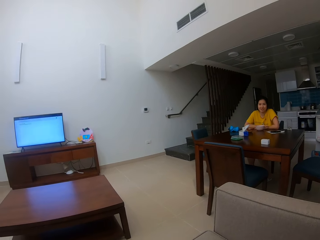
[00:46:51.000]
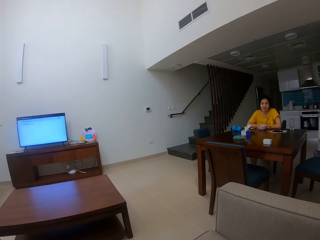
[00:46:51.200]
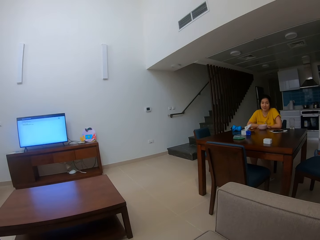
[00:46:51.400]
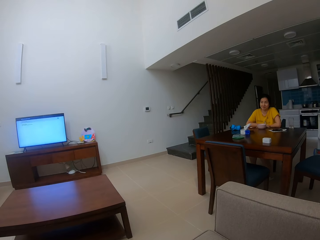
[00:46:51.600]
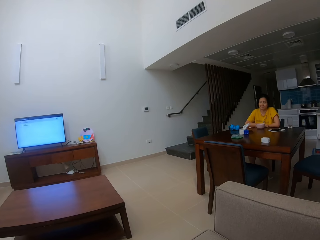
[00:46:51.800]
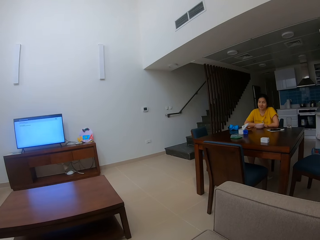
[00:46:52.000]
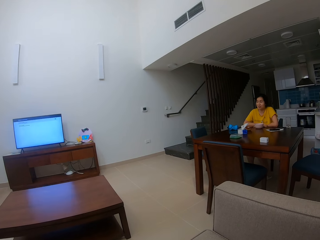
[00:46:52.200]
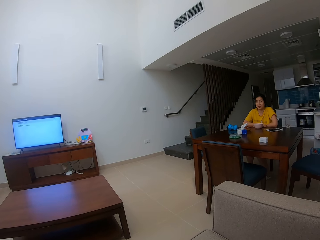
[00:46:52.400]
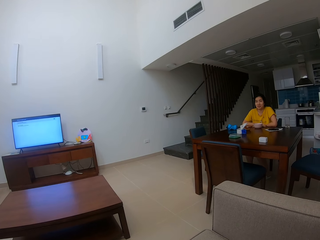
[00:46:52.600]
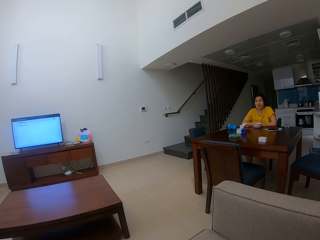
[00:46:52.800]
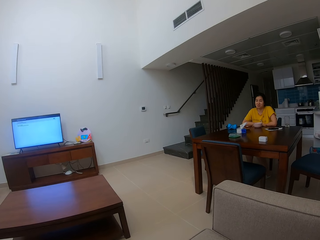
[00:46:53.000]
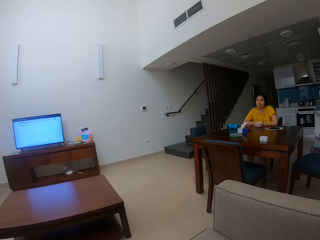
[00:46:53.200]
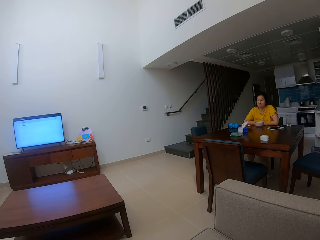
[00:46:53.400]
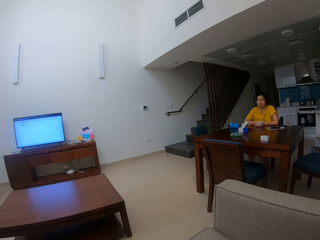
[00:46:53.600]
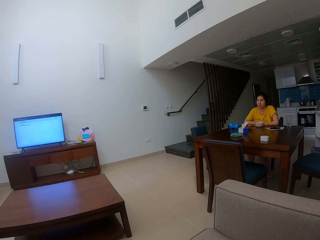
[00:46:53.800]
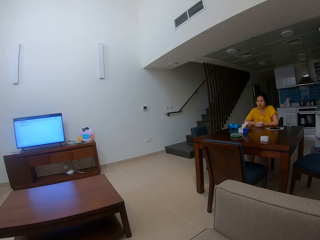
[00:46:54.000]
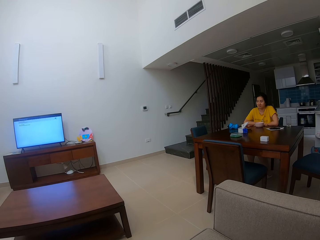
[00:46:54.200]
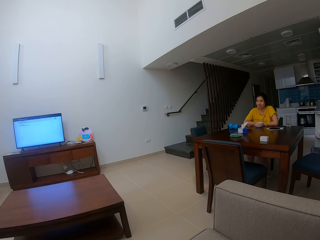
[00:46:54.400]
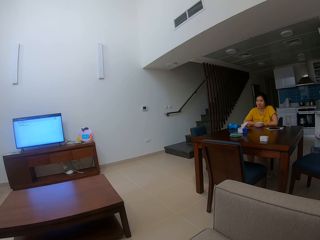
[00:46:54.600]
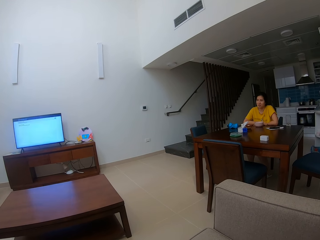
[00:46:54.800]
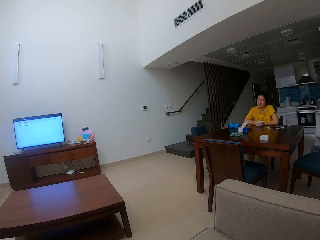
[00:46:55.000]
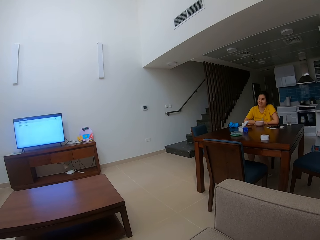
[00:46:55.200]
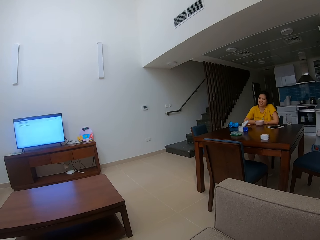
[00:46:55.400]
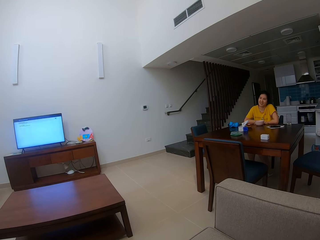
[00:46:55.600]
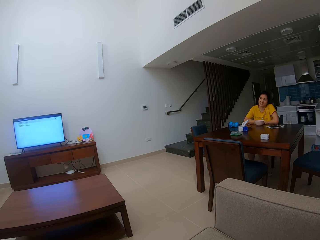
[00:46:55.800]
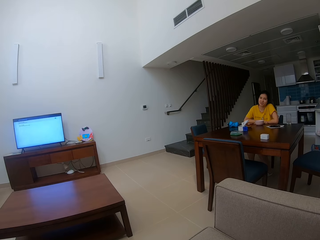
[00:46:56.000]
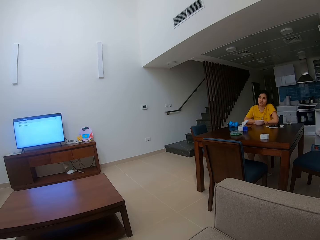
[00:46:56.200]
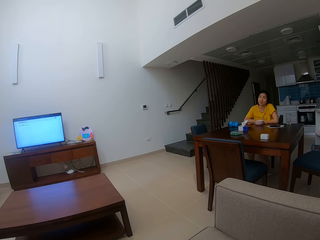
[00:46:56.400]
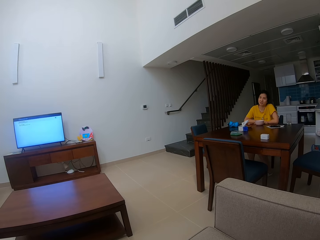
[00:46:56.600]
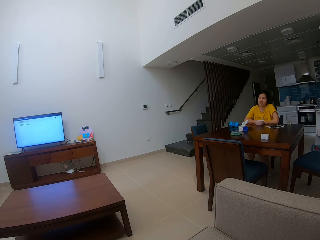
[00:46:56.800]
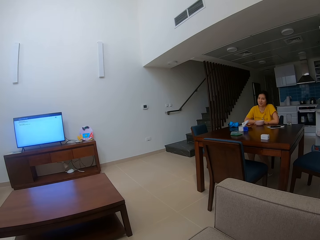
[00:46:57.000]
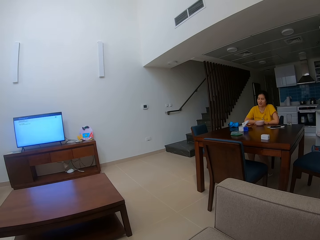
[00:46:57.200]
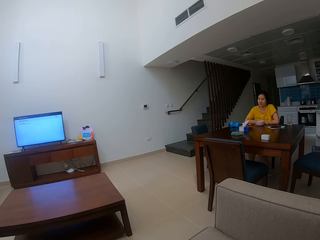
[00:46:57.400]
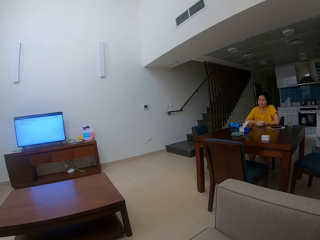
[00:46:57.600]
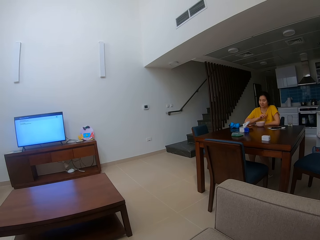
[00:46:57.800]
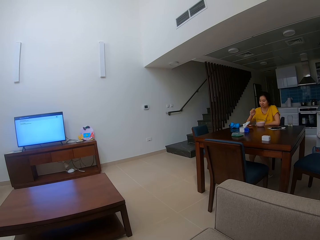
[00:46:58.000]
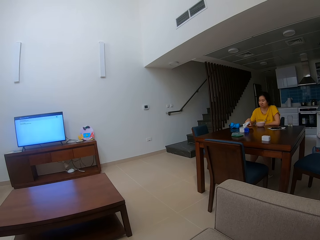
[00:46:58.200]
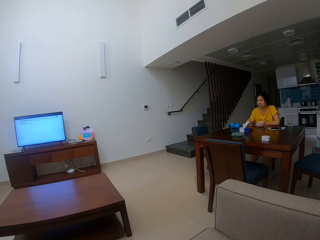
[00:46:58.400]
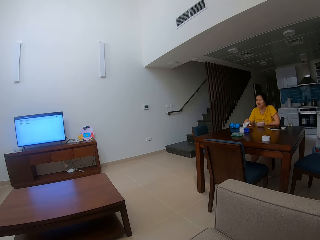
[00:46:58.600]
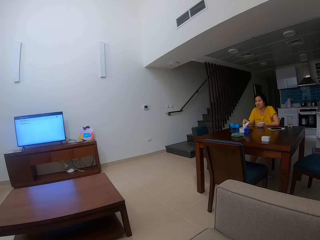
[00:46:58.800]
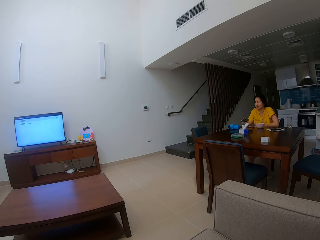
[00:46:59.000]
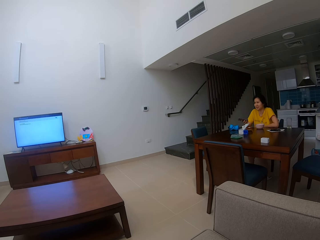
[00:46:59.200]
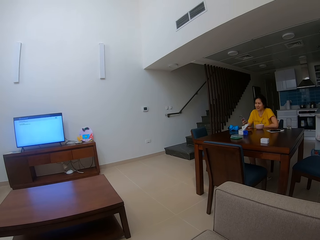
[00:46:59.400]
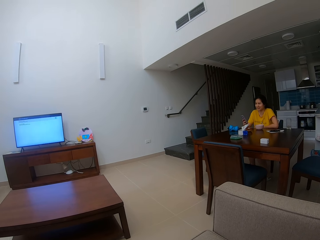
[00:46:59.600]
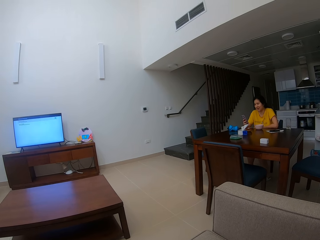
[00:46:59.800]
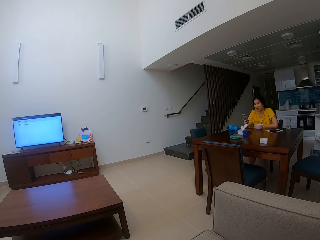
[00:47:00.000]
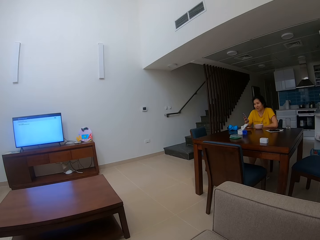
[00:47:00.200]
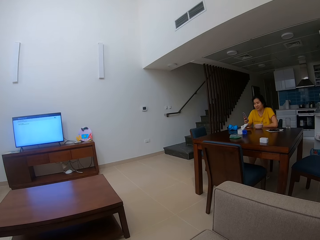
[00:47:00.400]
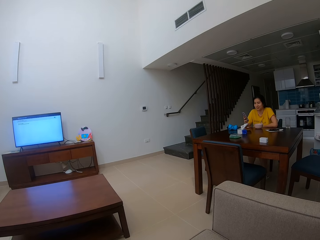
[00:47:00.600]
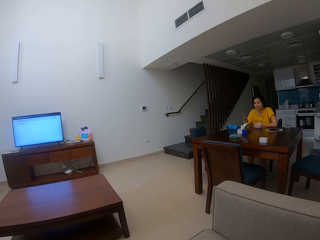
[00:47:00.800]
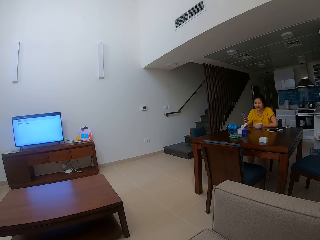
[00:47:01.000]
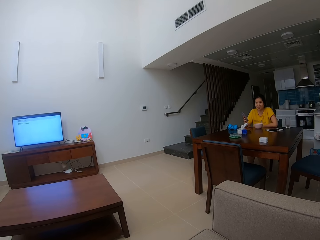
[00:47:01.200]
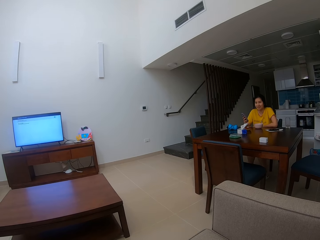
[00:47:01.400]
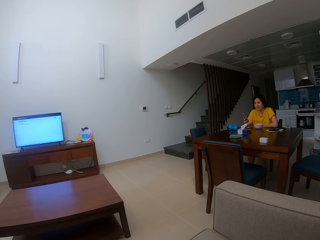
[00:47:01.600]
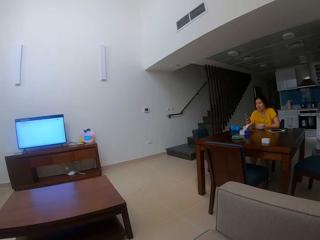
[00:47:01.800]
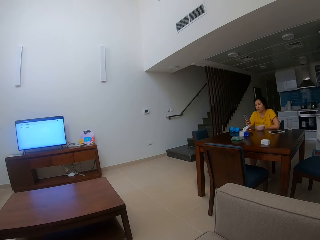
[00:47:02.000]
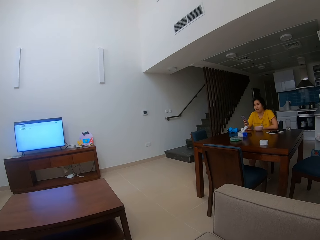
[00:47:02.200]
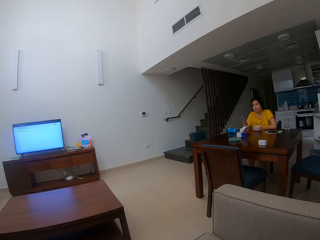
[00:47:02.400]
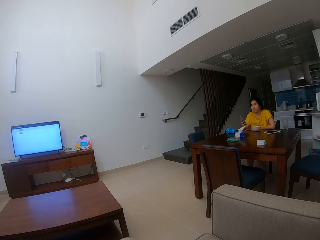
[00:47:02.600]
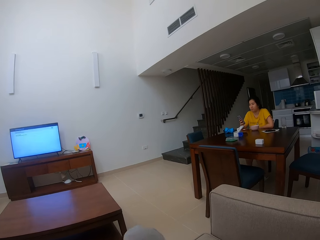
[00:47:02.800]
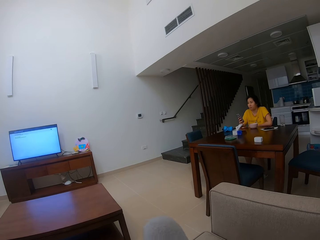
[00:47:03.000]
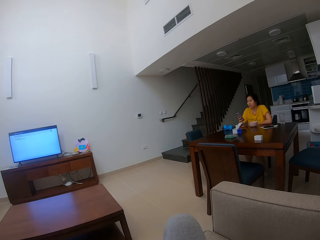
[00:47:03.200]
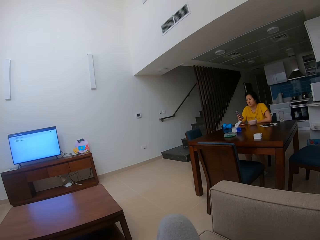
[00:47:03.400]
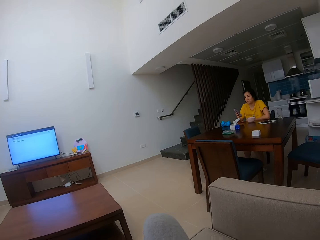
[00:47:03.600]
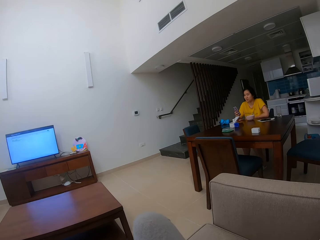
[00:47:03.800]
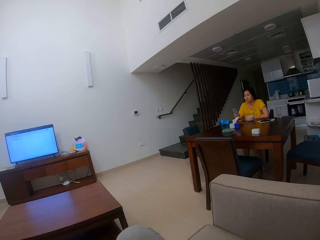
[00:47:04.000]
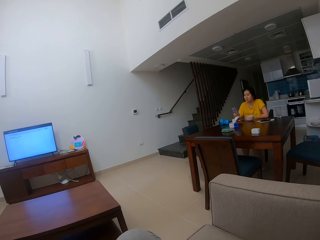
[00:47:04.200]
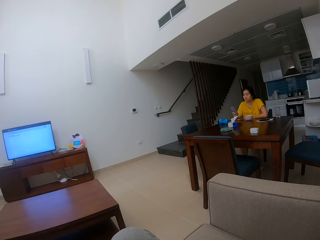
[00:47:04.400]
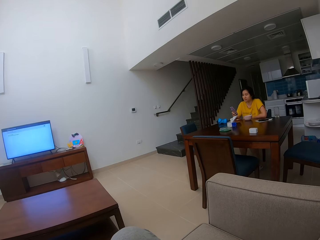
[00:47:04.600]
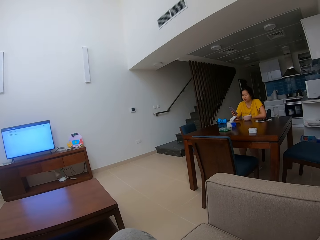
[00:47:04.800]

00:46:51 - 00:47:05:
A woman stares at the camera wearer. The woman picks up her phone from the table, holds the phone and operates her phone.

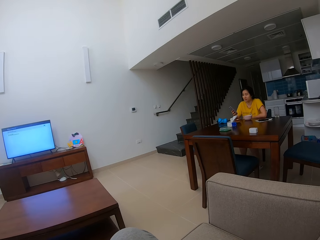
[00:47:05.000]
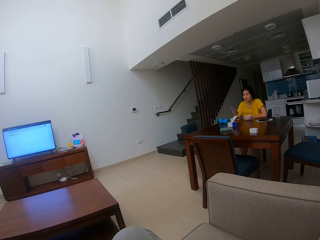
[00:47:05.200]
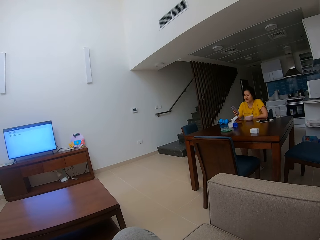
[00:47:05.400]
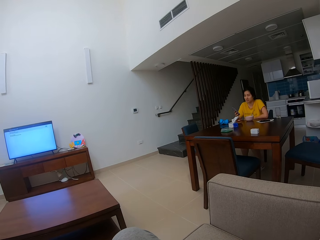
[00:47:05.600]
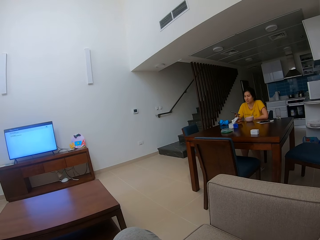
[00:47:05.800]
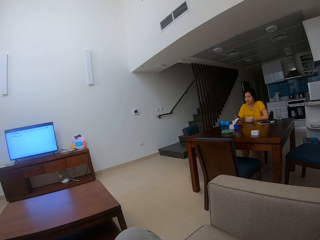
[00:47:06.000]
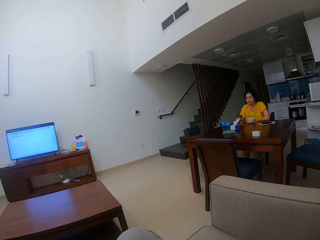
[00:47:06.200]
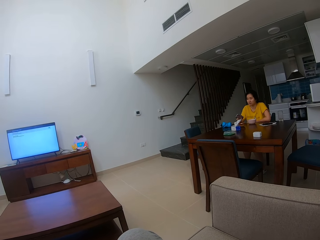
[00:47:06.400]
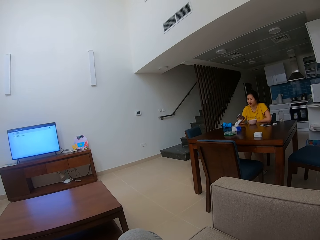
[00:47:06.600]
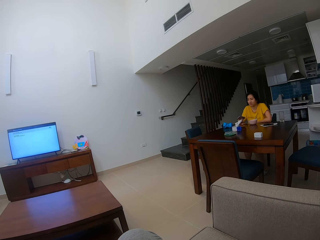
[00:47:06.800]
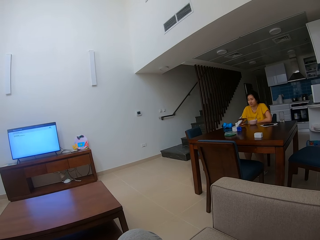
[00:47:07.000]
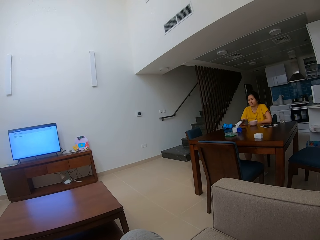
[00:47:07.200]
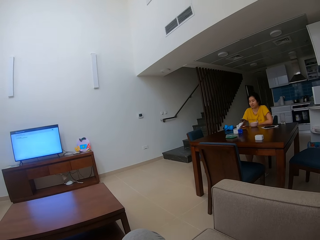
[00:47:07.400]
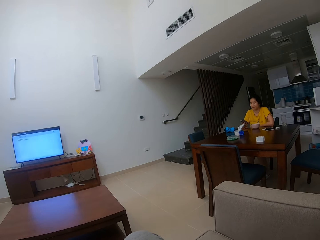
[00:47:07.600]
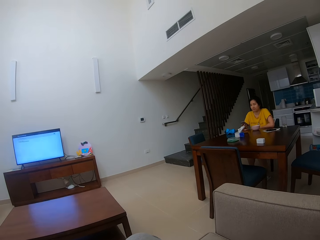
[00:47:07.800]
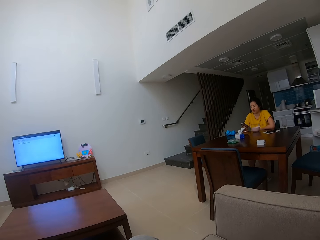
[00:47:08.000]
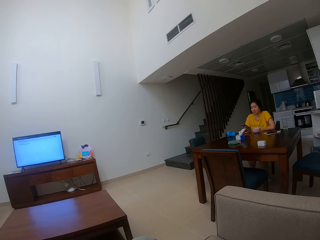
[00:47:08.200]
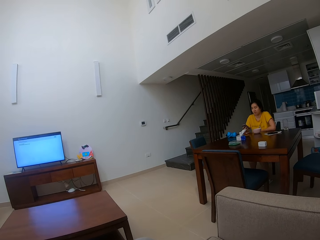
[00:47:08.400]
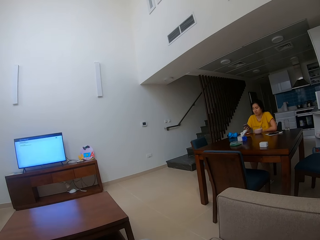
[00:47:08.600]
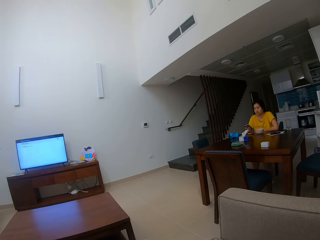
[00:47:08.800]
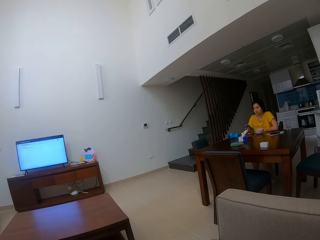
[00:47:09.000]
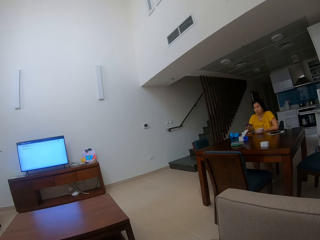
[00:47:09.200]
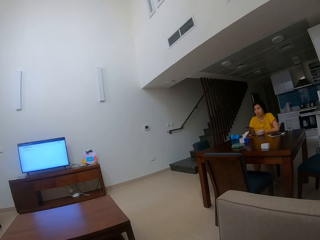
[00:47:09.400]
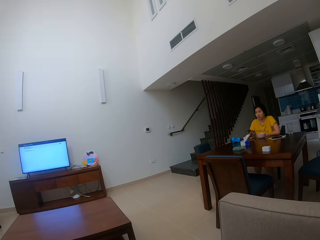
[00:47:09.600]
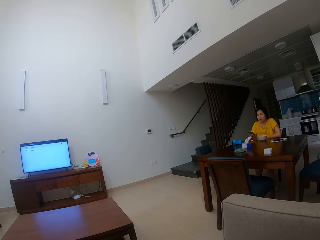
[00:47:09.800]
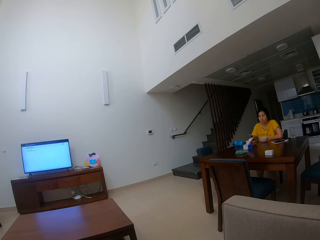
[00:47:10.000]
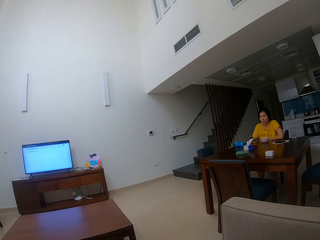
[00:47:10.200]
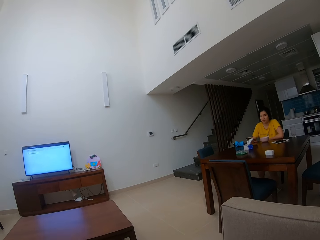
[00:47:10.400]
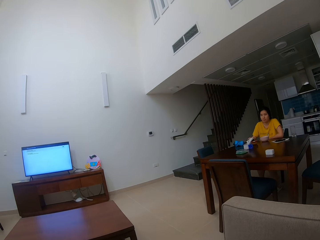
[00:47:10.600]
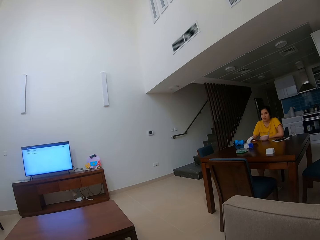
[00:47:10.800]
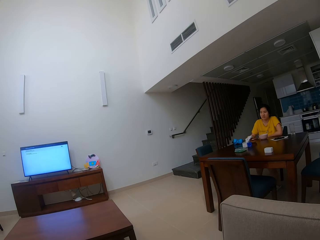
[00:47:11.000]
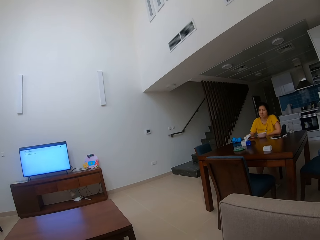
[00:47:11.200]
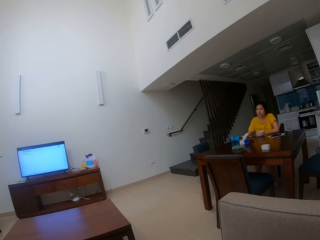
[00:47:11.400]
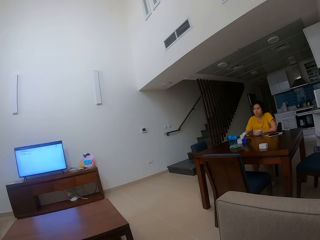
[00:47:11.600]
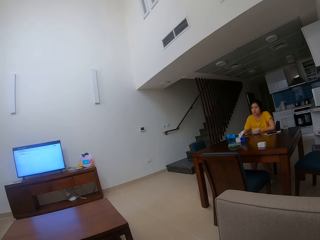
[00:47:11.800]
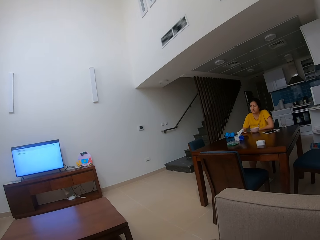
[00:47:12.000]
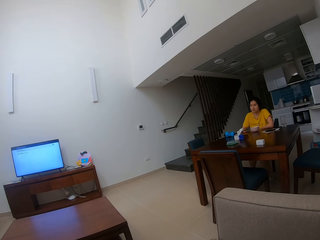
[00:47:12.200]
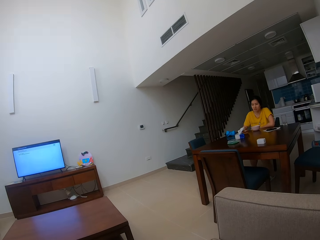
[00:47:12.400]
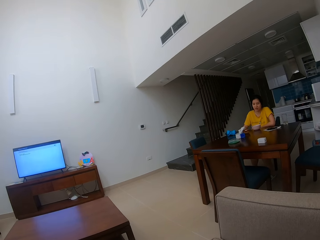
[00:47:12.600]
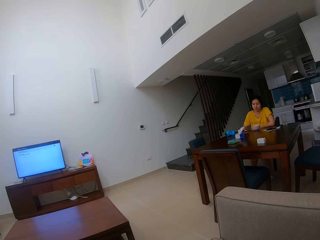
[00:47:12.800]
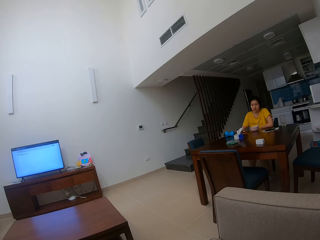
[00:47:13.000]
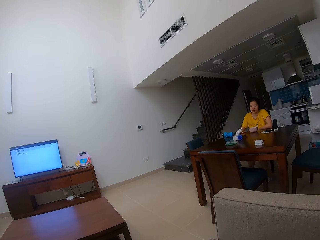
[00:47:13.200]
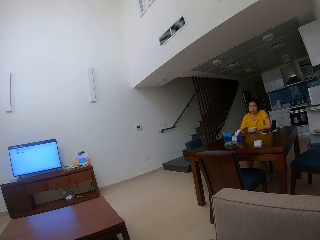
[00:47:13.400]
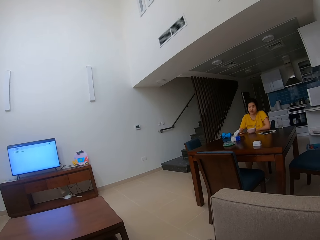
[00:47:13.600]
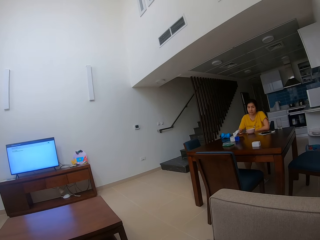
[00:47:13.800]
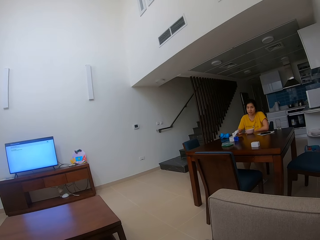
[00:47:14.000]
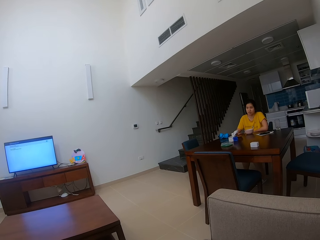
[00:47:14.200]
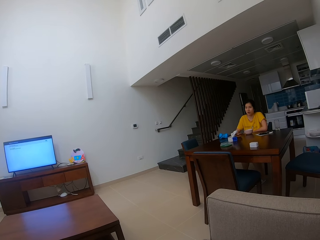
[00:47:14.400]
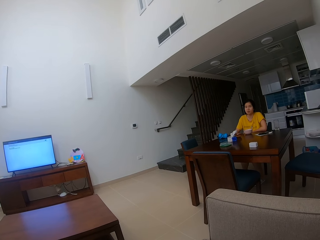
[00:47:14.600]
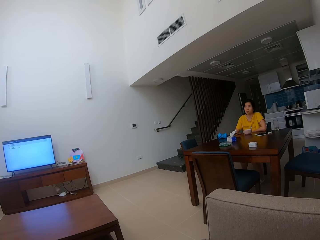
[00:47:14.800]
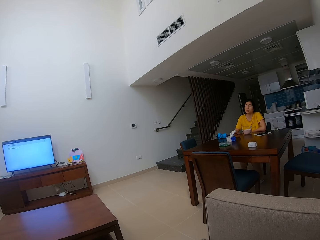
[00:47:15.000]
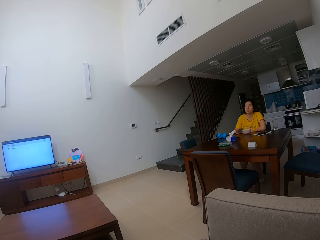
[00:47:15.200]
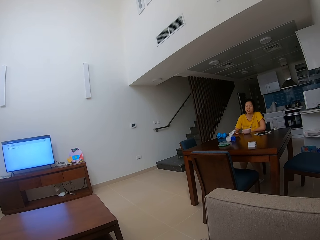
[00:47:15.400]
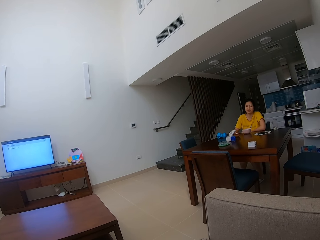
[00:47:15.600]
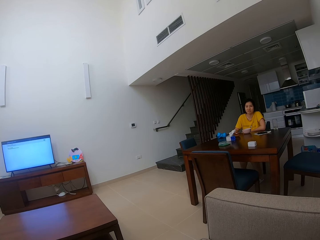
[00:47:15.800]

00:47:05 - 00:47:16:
A woman puts the phone on the table.
